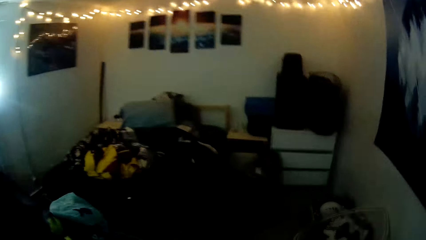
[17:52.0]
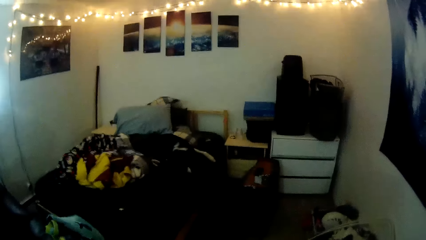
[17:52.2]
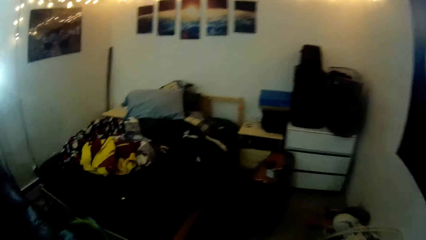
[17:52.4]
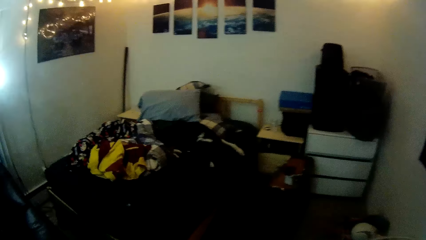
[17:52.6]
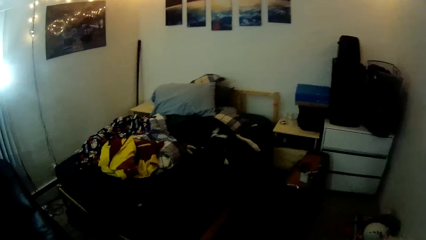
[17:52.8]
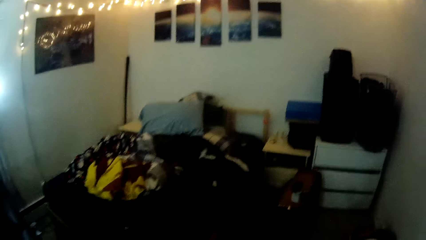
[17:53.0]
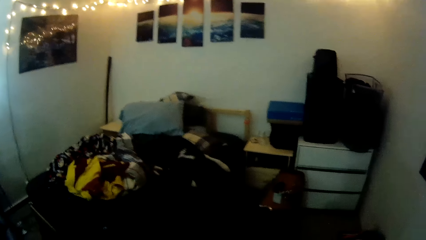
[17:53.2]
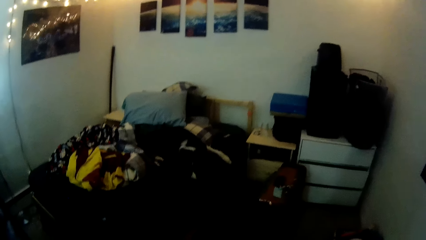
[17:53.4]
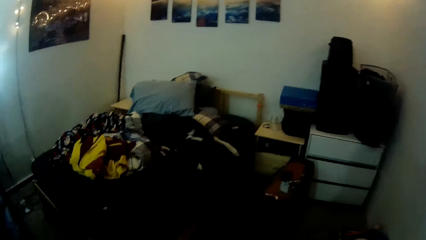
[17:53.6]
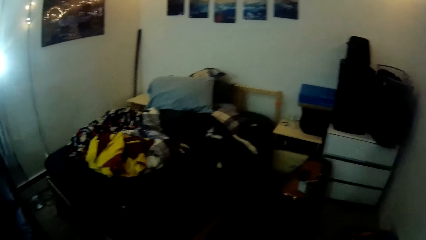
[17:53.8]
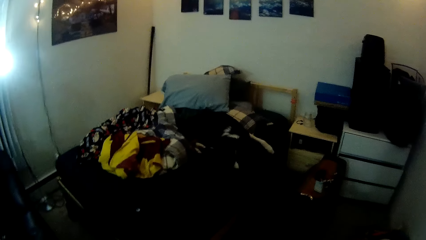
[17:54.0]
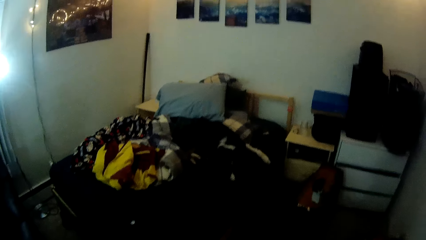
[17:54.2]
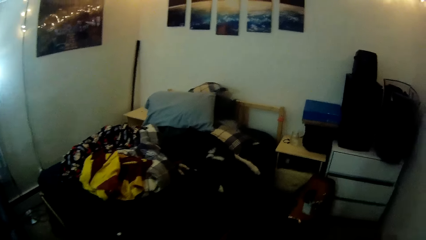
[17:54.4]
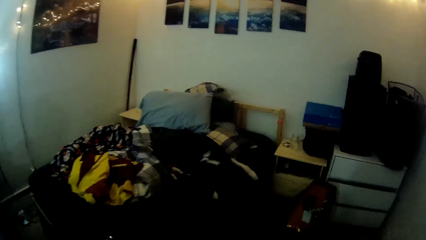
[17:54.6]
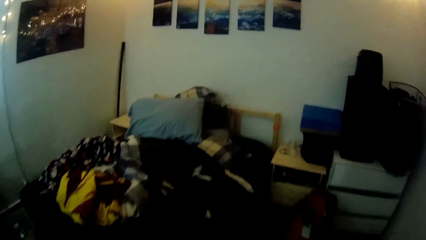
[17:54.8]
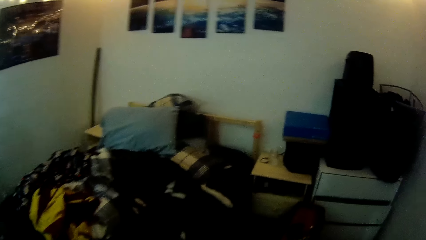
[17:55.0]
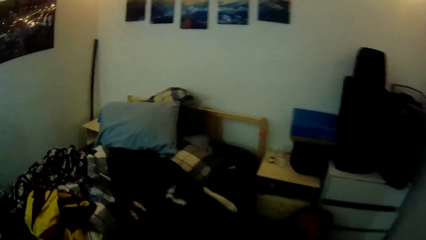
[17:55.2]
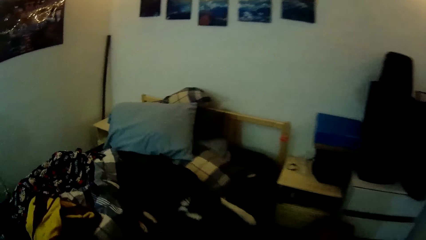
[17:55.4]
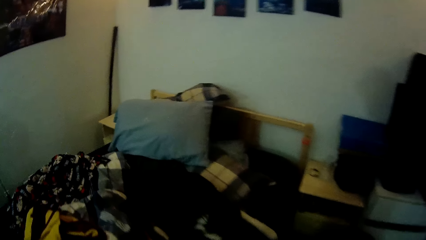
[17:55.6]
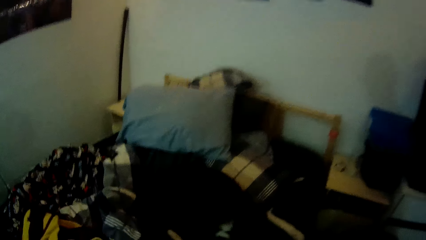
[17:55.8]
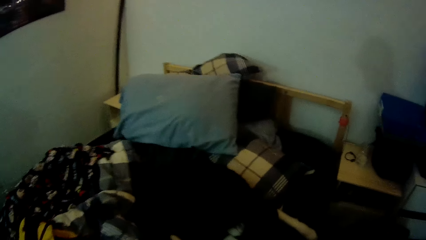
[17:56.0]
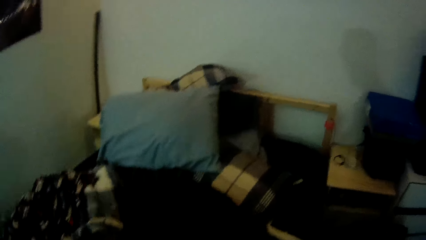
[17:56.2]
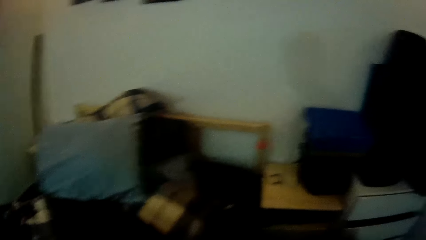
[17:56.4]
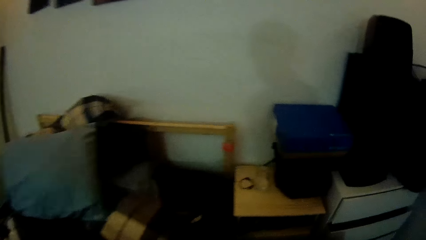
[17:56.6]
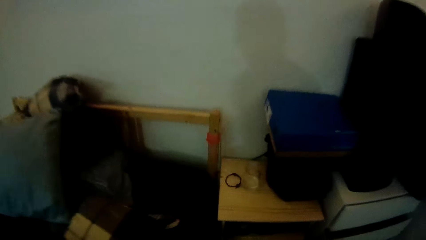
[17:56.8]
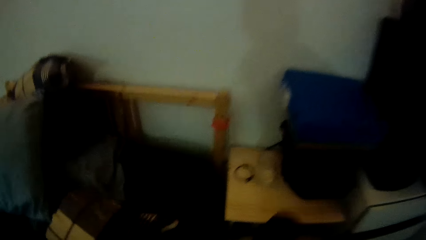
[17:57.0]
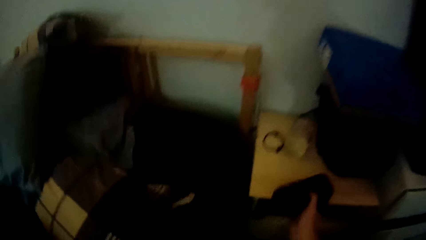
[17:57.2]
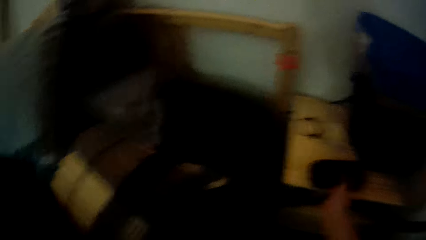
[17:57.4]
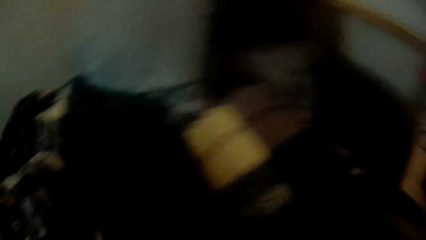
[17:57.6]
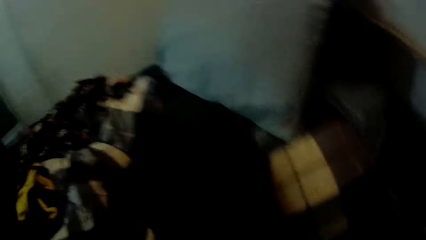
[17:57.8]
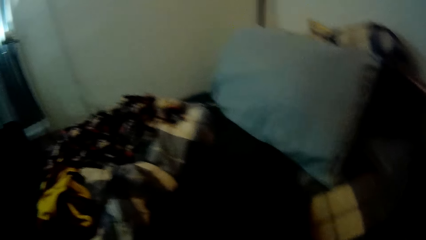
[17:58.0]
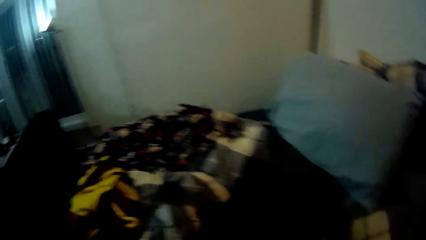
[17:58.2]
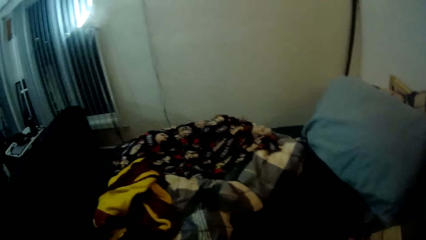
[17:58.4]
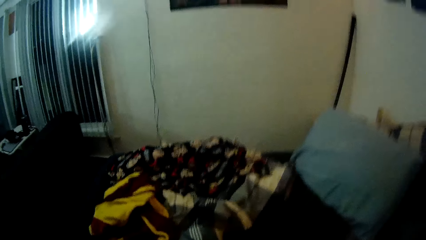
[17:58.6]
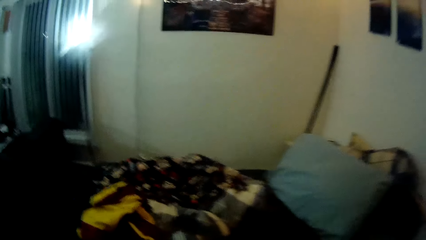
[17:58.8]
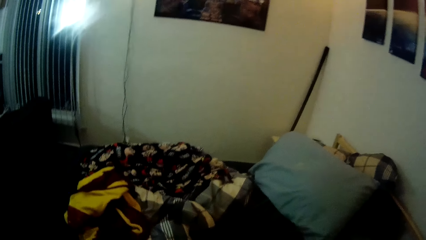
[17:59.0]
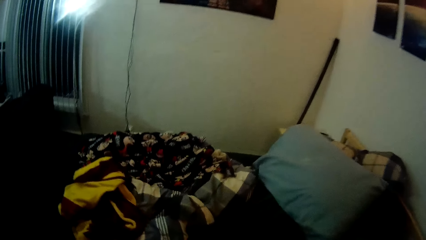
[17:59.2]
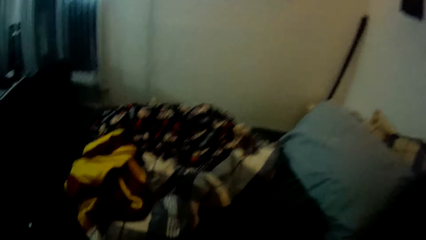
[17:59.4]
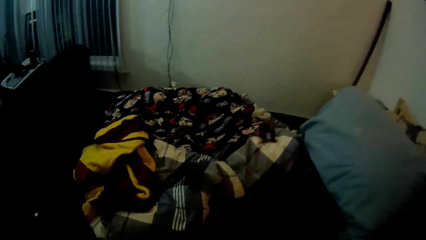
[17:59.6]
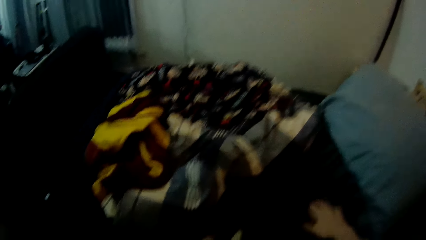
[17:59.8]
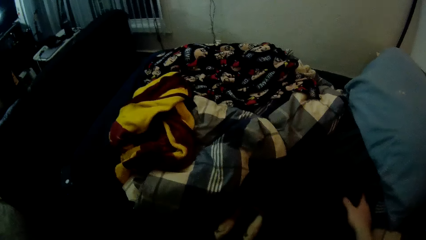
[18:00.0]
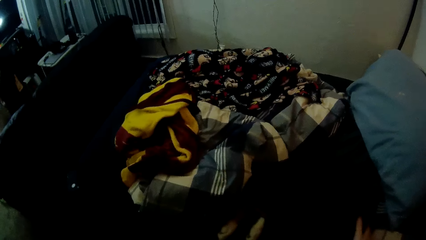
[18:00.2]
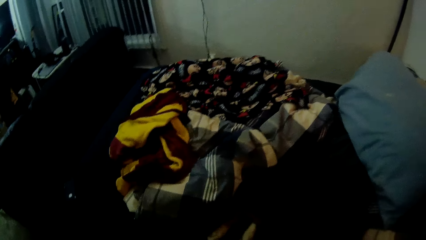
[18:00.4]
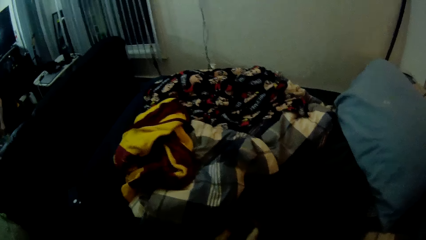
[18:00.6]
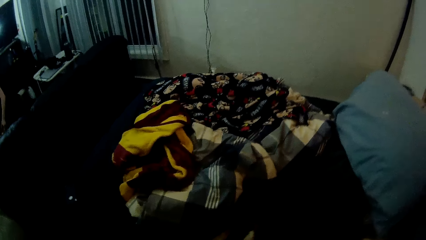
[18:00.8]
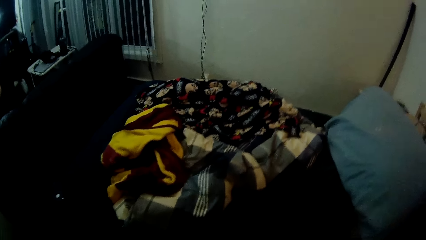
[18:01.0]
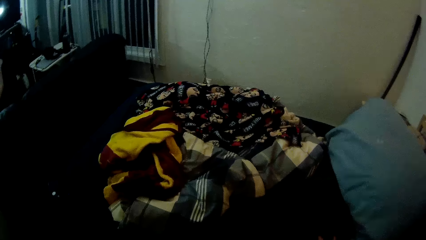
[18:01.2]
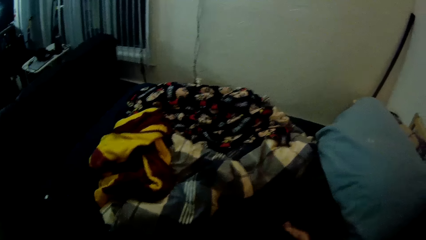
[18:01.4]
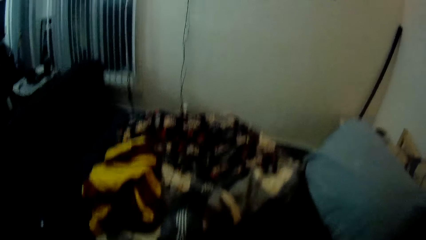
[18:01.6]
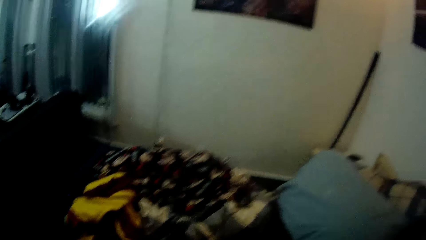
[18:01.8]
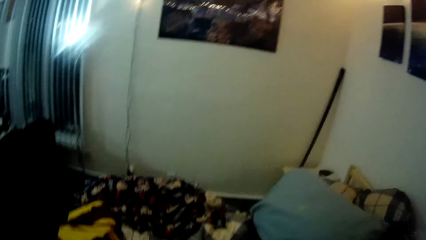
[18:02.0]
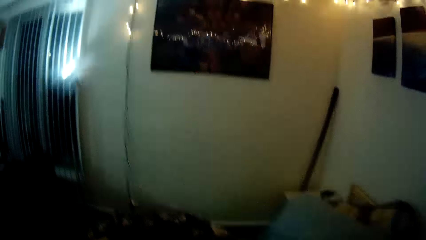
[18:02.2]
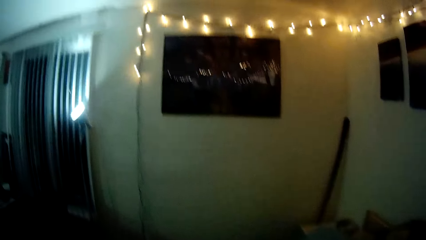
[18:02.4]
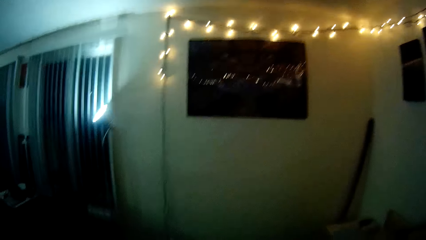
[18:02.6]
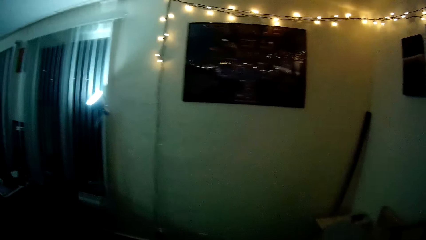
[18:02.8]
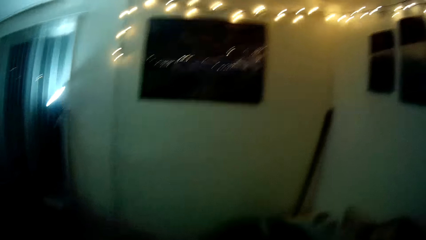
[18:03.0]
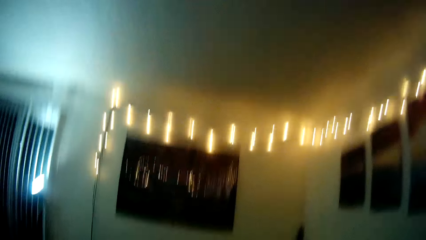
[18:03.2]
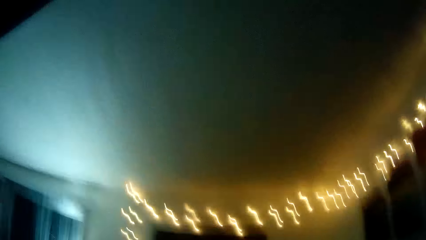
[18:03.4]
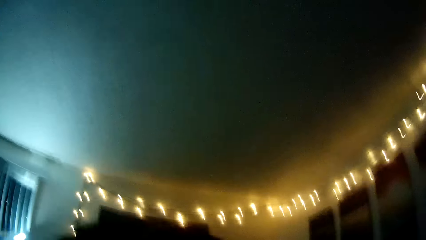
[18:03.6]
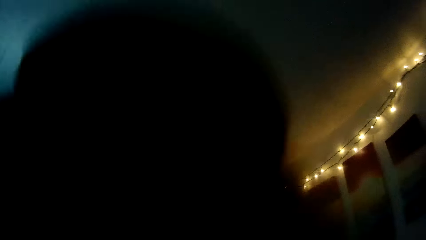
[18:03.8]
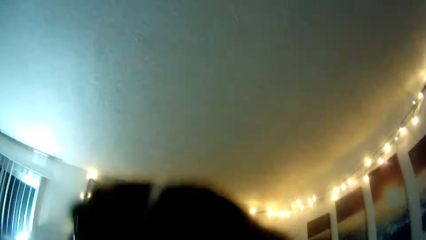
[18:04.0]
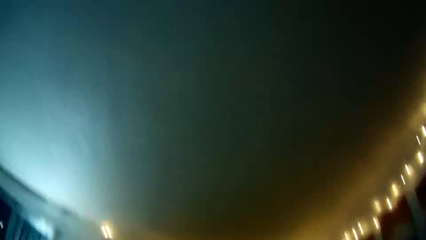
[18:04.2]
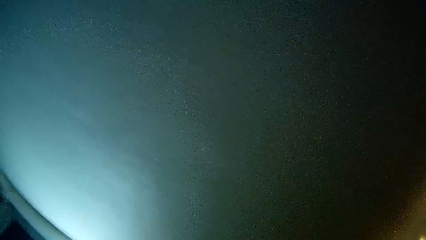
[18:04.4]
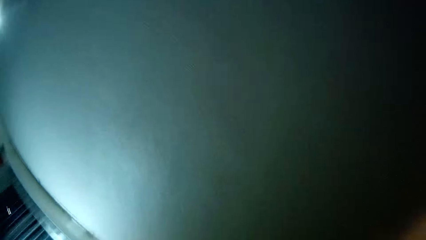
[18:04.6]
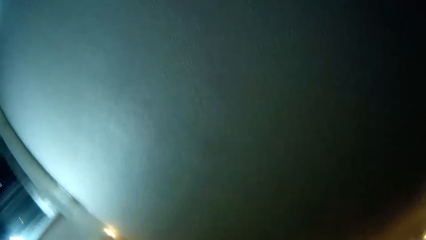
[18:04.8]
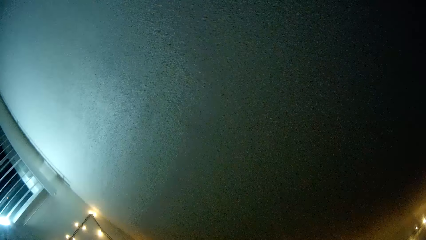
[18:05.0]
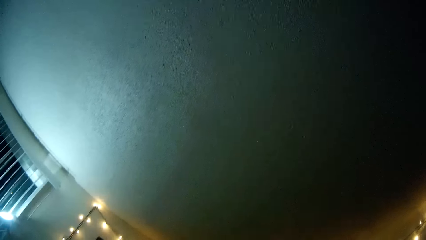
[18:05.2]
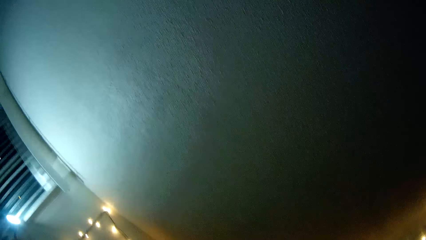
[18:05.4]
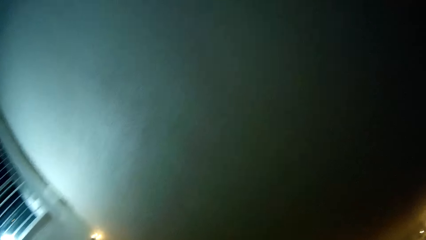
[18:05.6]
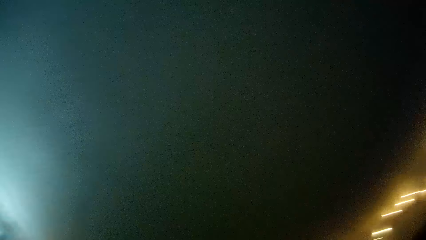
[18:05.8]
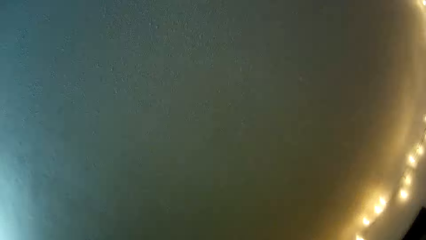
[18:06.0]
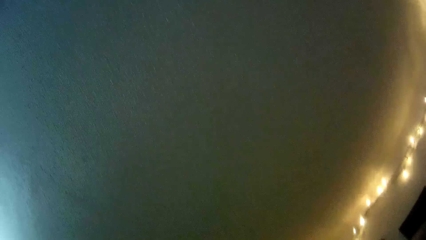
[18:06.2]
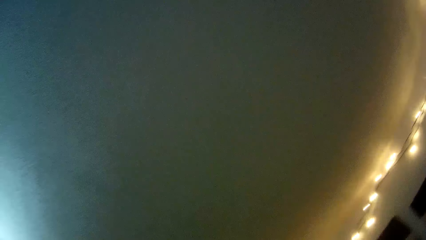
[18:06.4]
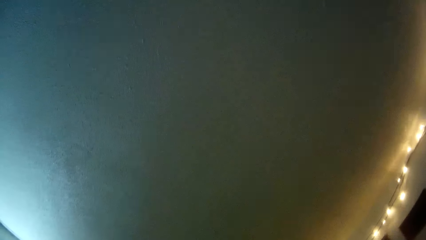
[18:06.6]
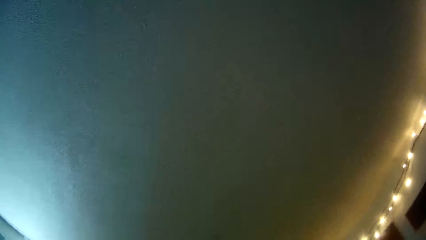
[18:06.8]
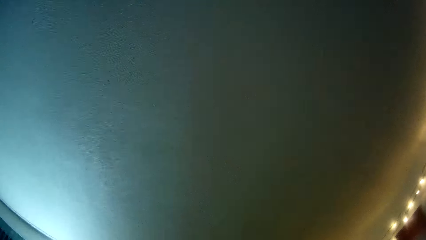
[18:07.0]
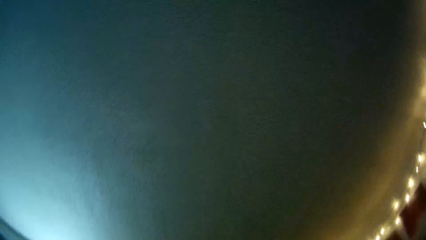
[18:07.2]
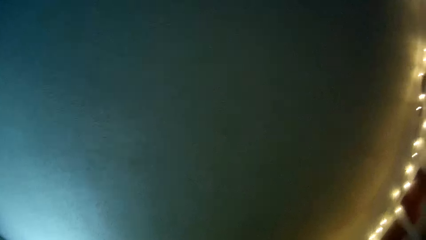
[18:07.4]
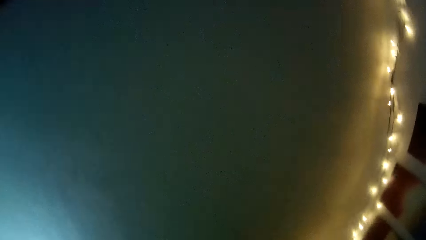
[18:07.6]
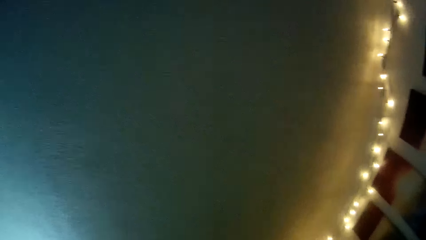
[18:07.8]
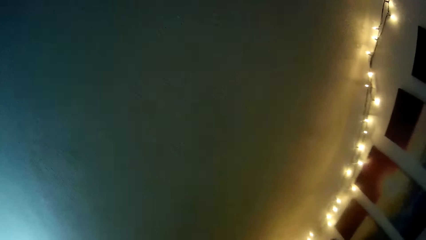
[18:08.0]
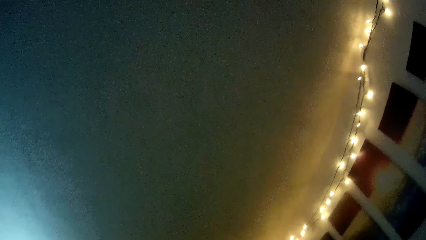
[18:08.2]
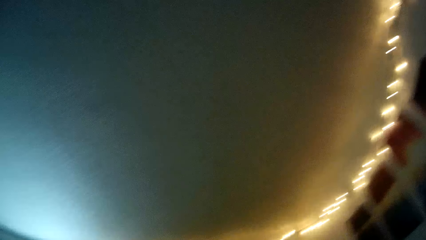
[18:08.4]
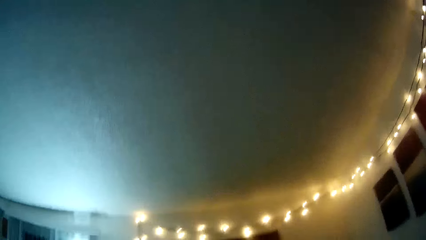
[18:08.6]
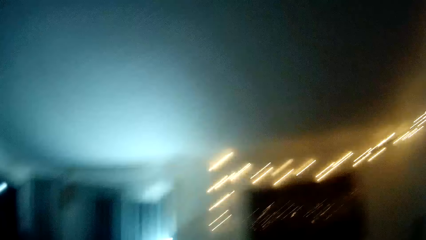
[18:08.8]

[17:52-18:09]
The camera wearer moves to the bed. He closes a drawer with his right hand. He places the black case on the bedside table. He caresses the dog on the bed with his right hand. He stretches his hand towards the bed. He plays with the dog.
